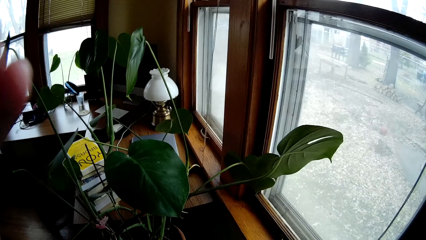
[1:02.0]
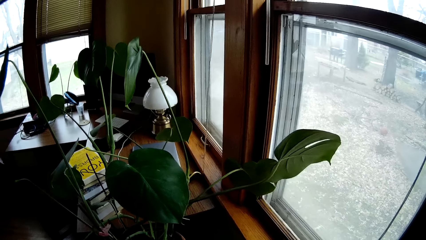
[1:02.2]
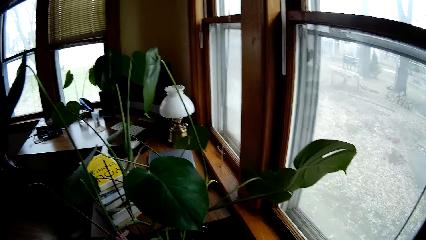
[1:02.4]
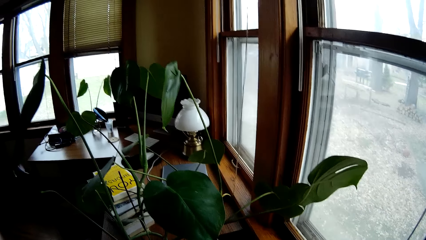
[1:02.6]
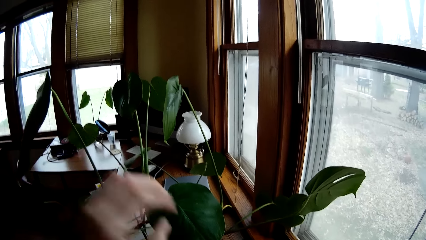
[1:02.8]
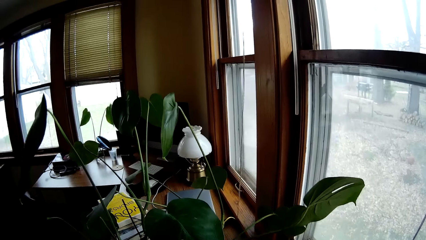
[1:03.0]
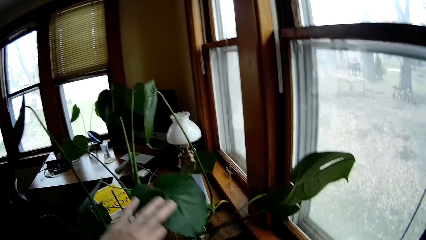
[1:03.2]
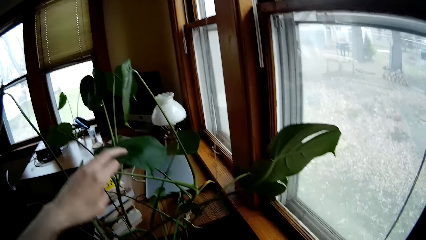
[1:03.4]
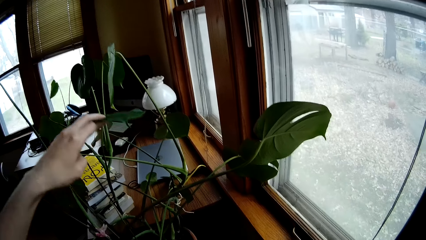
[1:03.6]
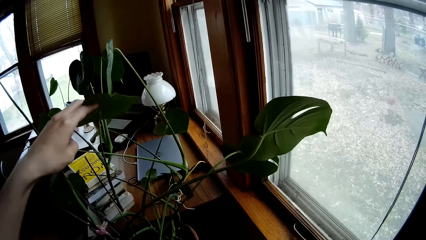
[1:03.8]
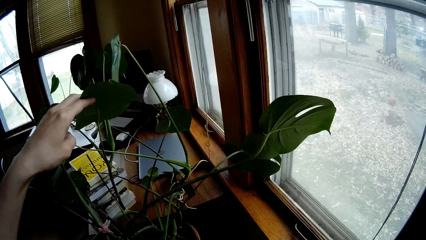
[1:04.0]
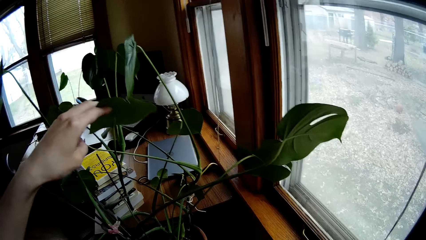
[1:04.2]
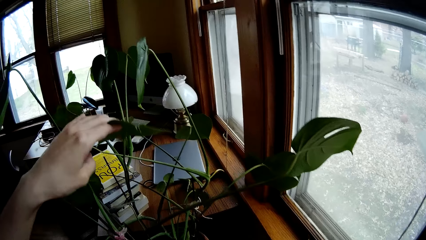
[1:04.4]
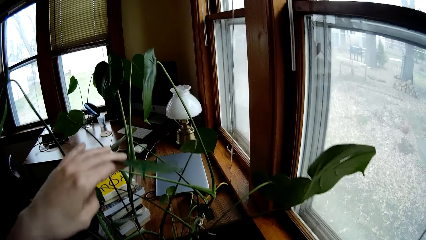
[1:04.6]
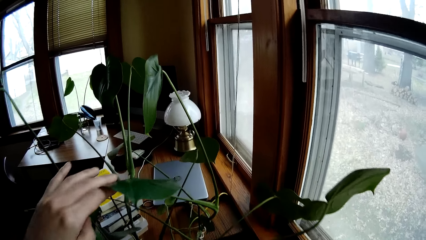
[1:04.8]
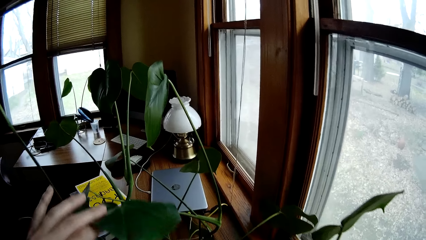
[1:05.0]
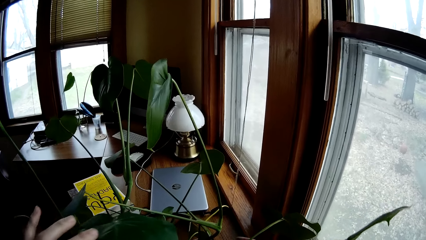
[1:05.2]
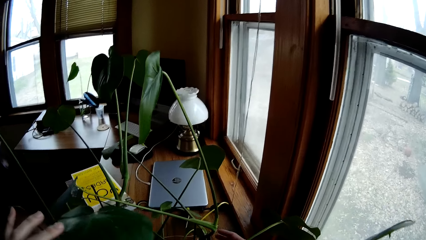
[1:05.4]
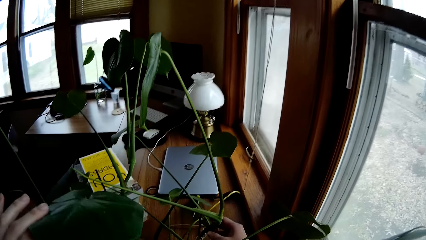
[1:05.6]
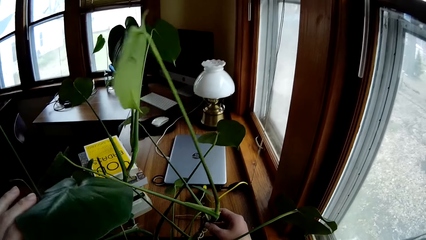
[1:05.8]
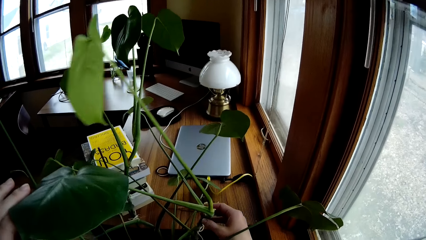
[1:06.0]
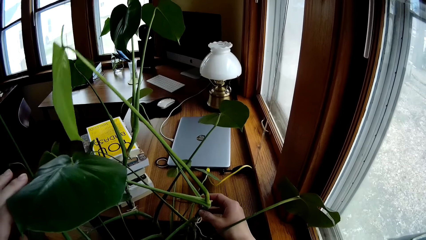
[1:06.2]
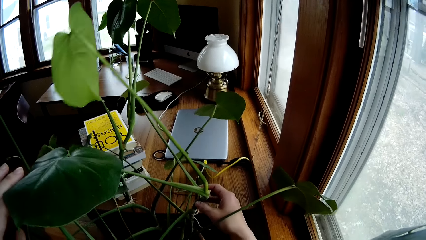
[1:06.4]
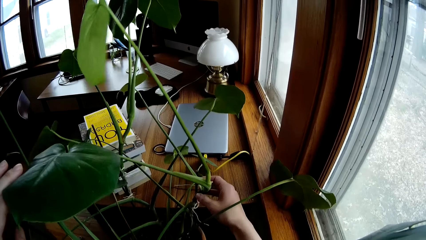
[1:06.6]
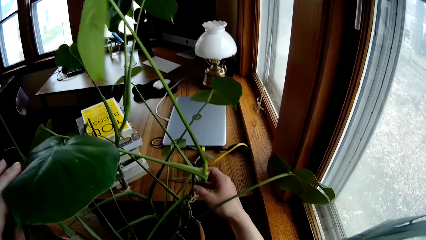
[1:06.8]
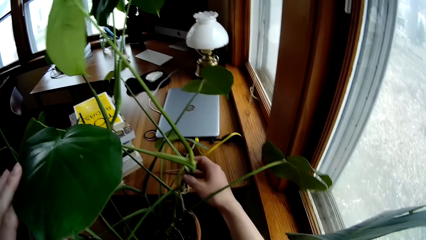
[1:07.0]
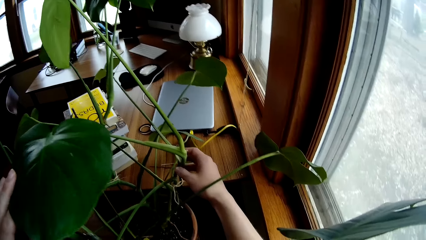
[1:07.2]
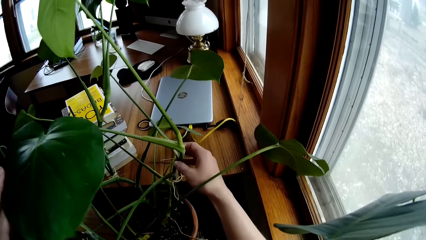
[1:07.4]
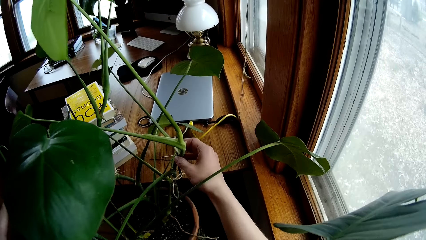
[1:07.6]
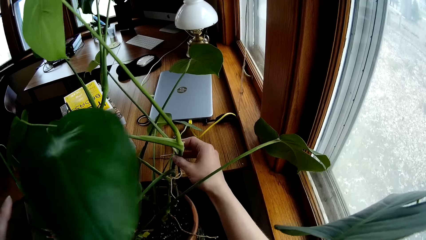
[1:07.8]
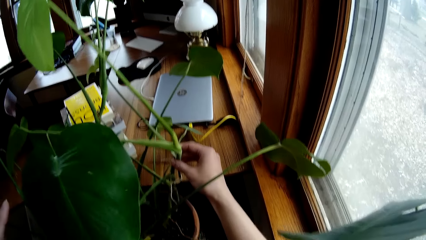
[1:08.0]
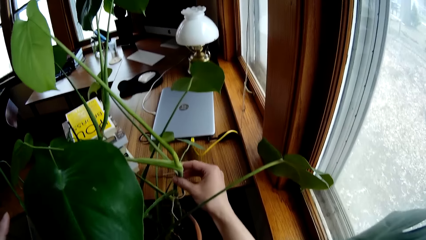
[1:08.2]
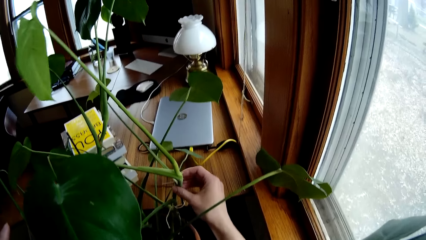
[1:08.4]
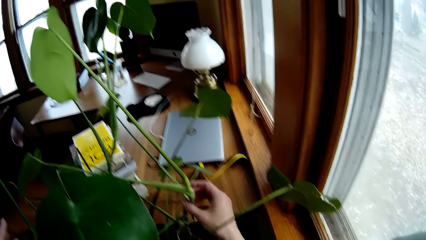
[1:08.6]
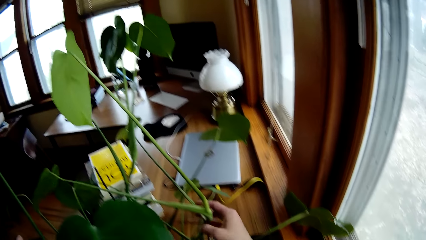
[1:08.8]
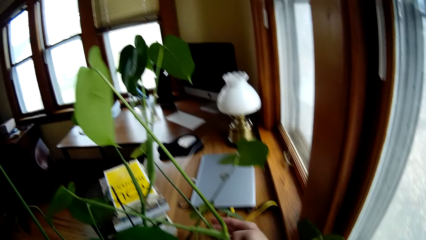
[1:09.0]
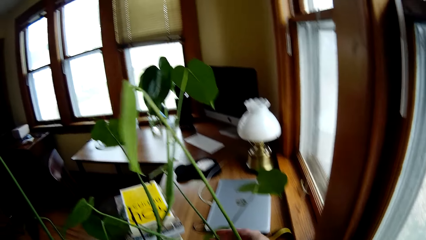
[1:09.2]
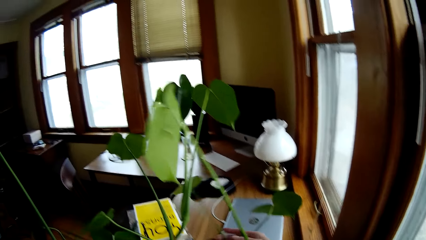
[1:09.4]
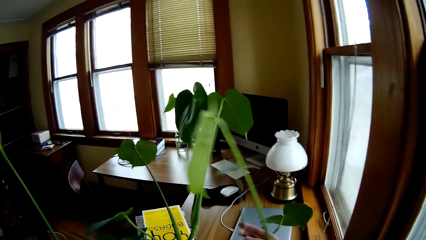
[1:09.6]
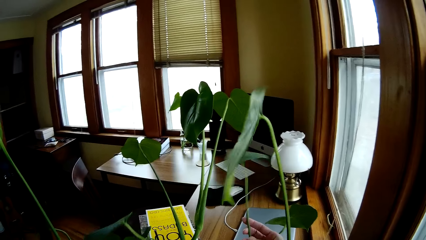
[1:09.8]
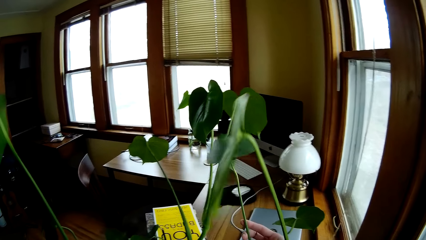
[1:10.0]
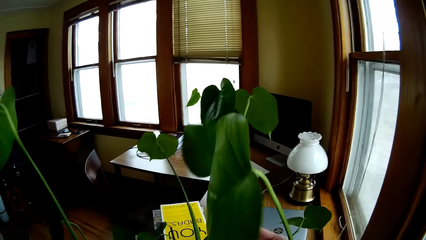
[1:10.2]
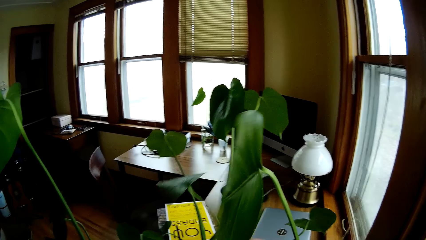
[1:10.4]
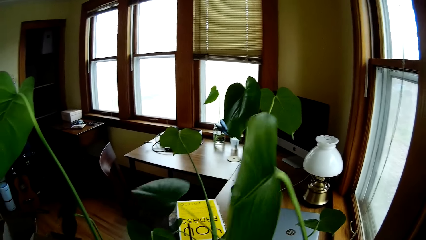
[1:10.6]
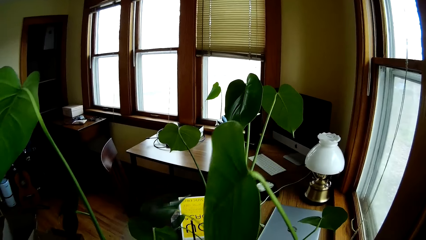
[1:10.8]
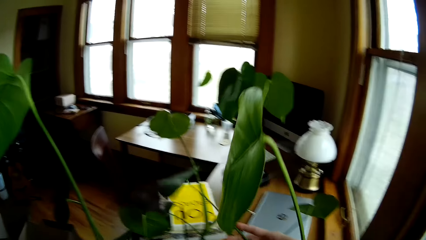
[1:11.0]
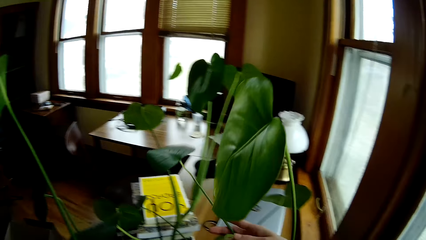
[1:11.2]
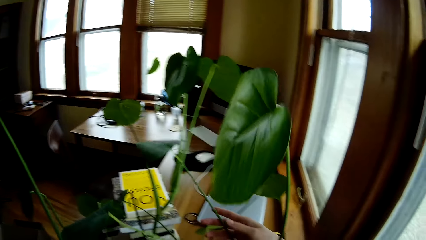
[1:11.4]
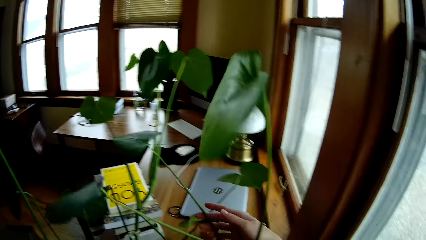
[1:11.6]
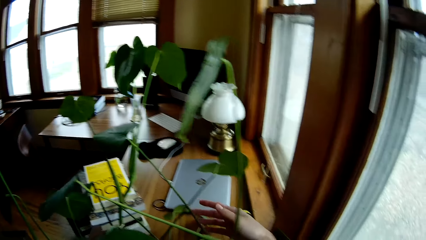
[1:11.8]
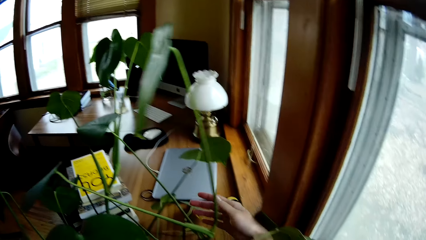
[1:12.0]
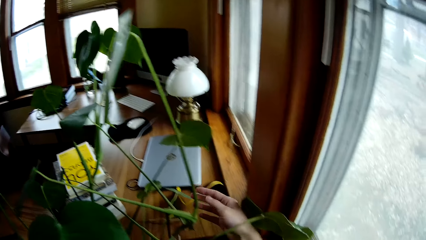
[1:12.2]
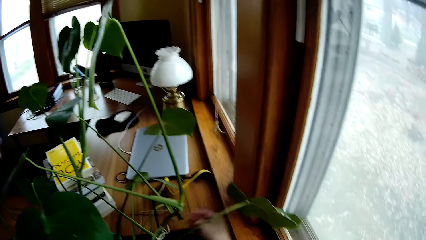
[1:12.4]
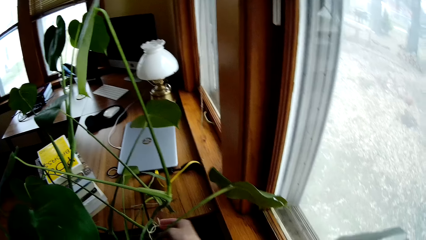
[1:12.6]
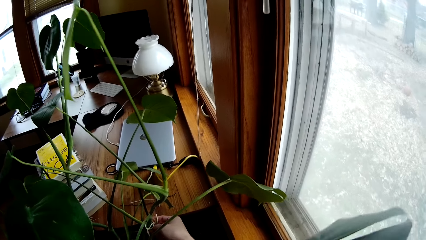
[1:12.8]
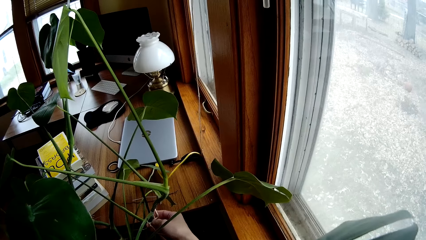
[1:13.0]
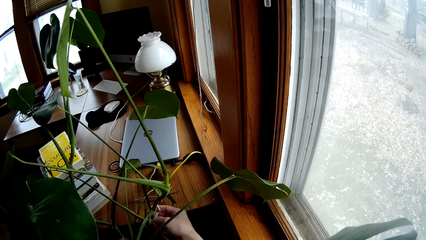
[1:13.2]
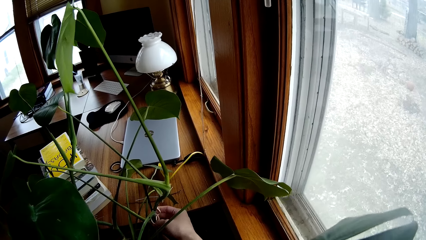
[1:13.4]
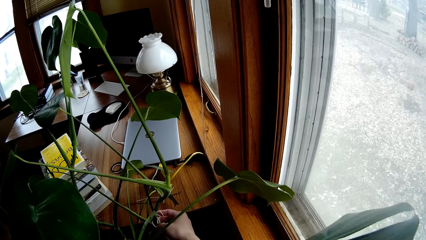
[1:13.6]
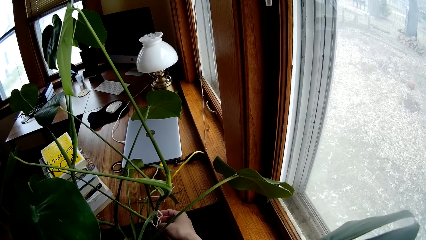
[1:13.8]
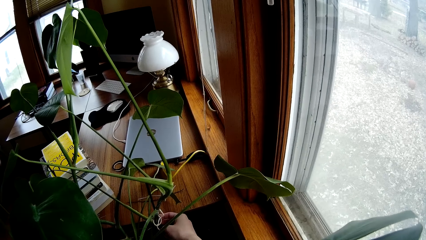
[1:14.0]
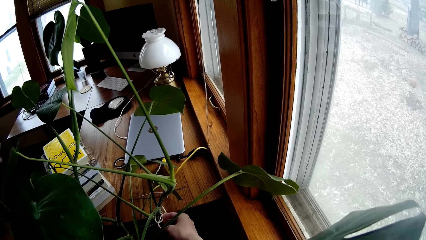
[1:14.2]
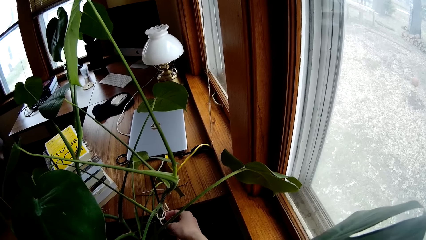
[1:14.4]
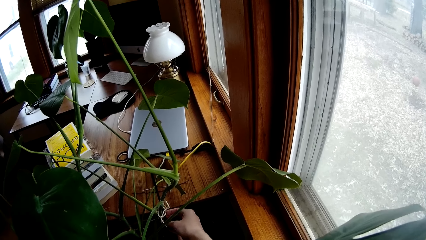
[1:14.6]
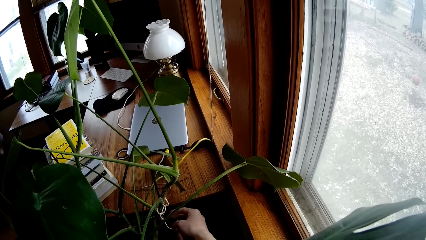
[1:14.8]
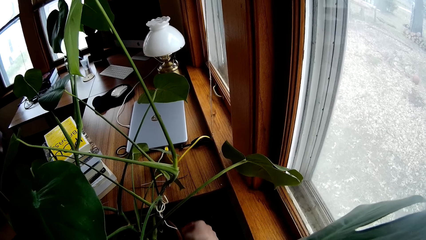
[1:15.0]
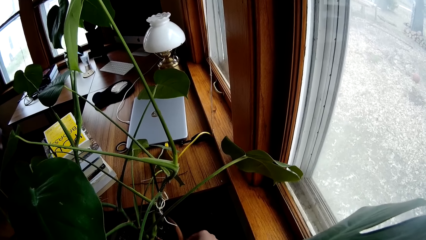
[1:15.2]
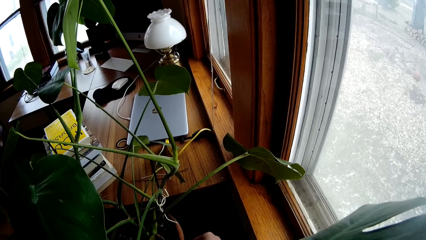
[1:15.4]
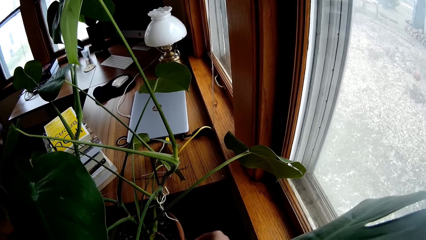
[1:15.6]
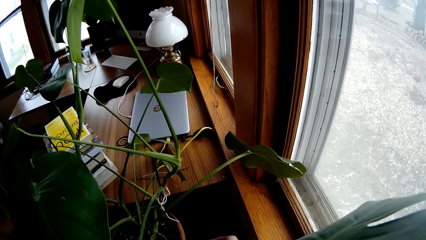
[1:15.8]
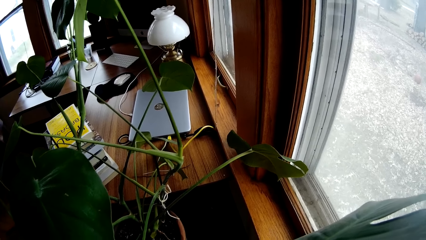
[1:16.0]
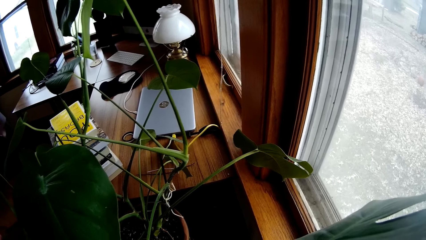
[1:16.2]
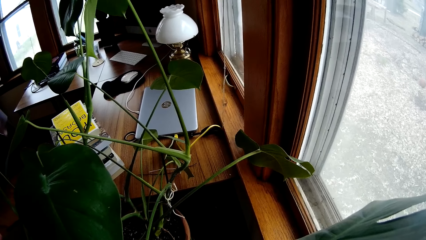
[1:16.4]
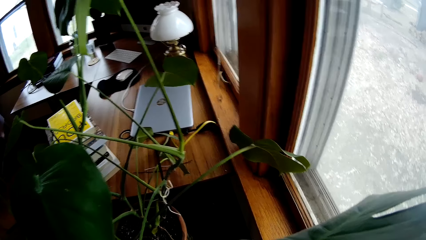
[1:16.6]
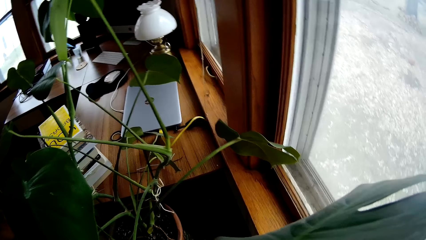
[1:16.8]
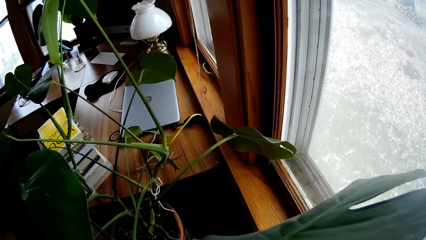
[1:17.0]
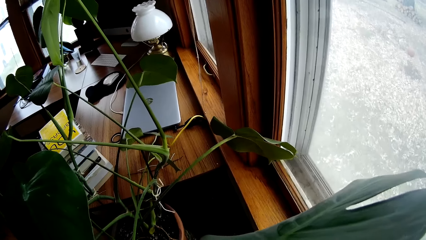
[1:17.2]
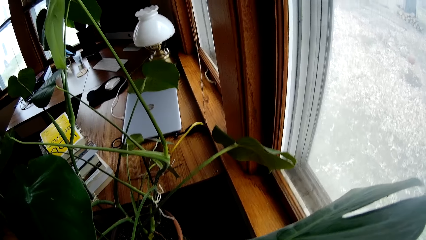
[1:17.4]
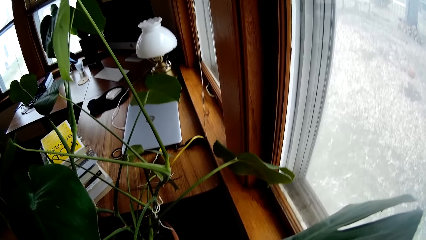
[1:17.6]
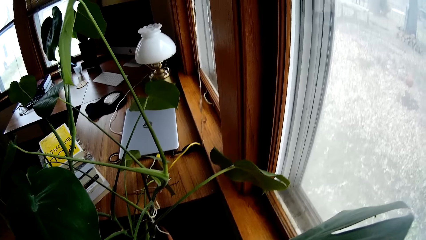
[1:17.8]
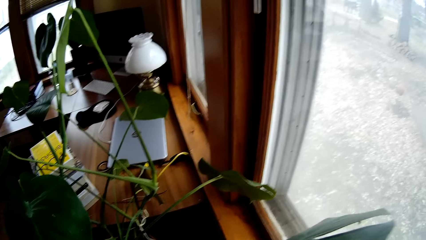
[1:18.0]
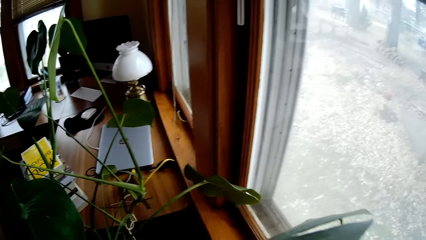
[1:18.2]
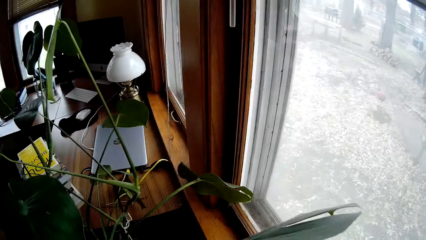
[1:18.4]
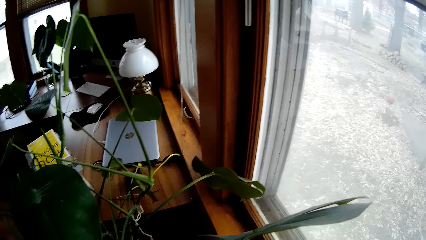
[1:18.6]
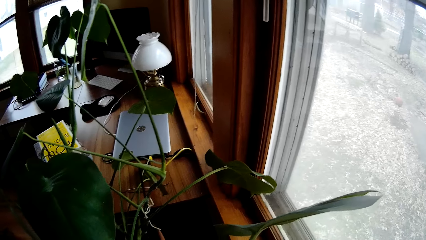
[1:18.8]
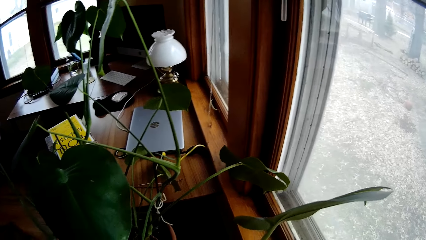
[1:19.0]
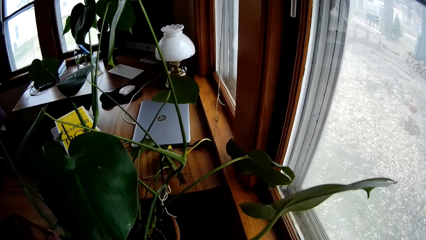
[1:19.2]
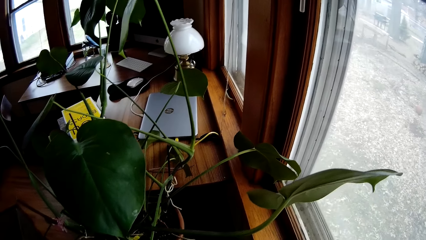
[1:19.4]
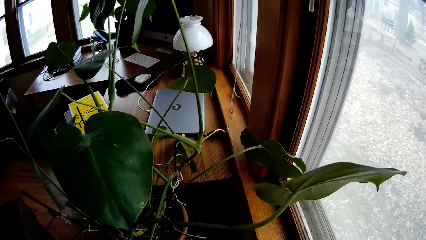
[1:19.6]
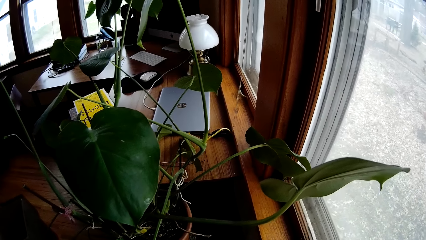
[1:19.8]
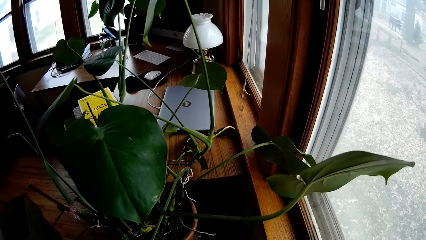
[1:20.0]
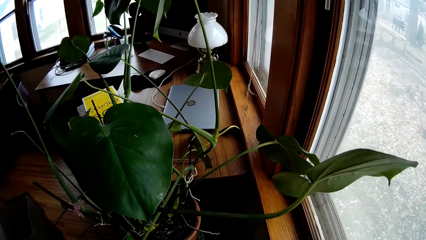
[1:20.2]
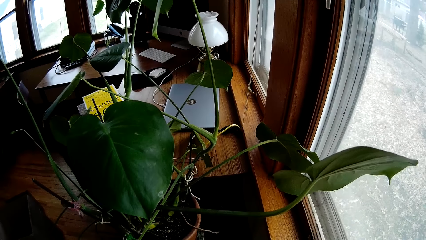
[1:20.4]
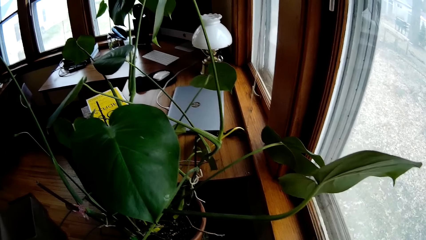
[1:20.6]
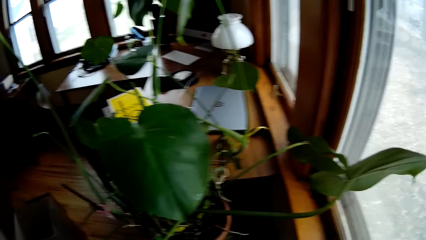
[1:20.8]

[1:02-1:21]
The camera wearer holds the plant leaf in the flower pot with her left hand. She holds the plant stem in the flower pot with her right hand. She removes her right hand from the plant stem. She holds the plant stem in the flower pot with her right hand. She removes her right hand from the plant stem.
